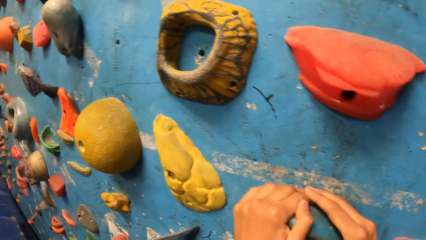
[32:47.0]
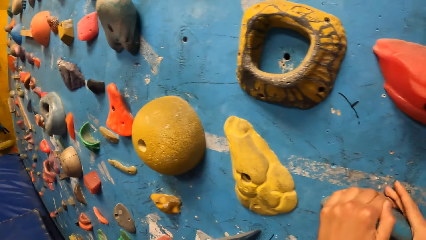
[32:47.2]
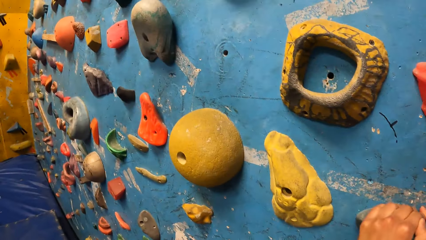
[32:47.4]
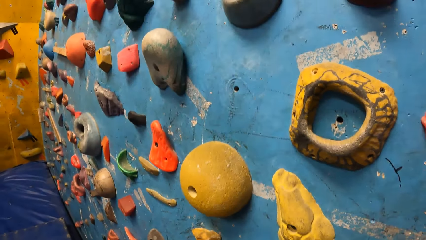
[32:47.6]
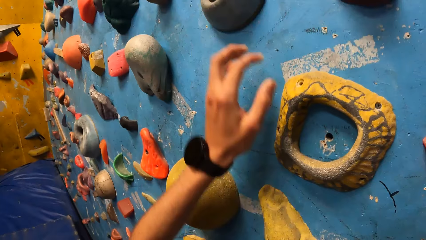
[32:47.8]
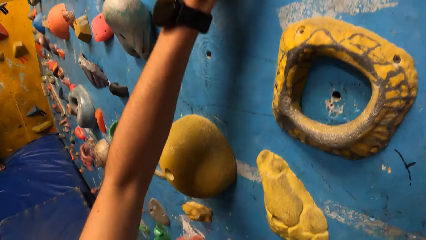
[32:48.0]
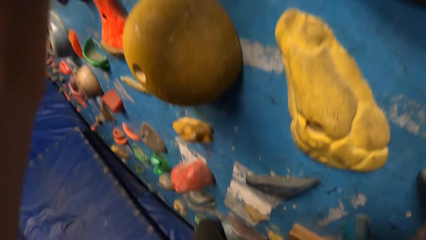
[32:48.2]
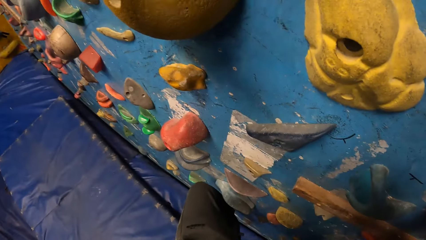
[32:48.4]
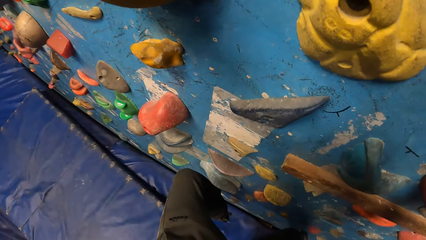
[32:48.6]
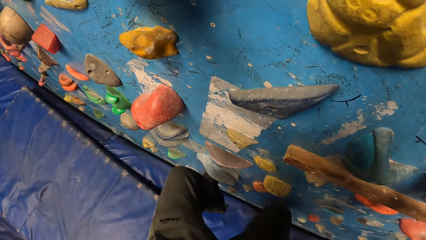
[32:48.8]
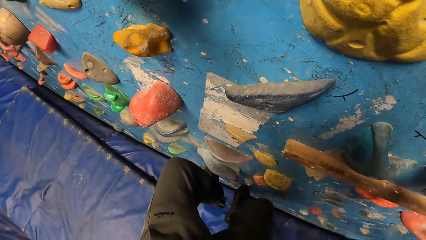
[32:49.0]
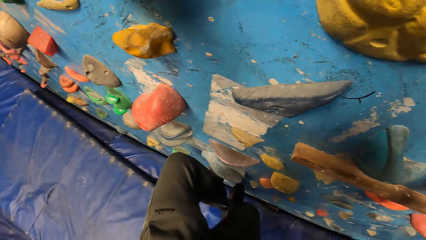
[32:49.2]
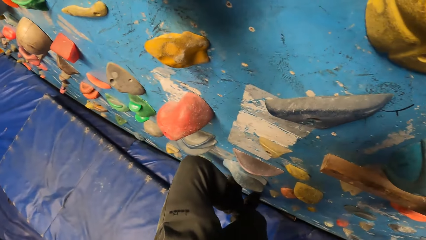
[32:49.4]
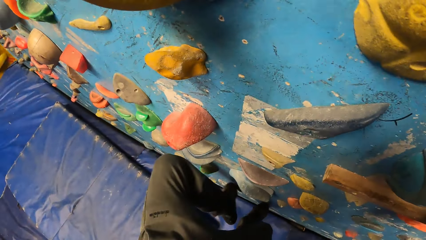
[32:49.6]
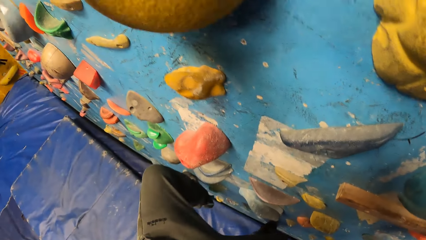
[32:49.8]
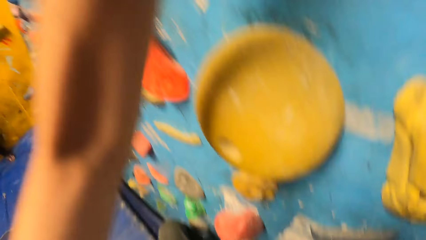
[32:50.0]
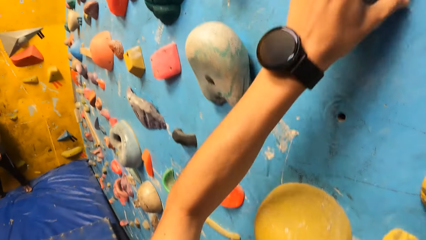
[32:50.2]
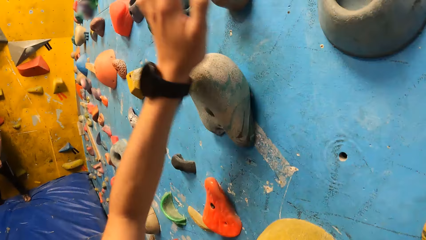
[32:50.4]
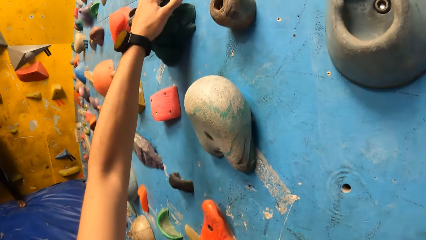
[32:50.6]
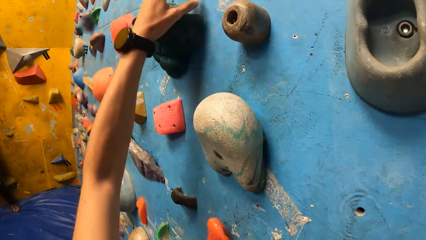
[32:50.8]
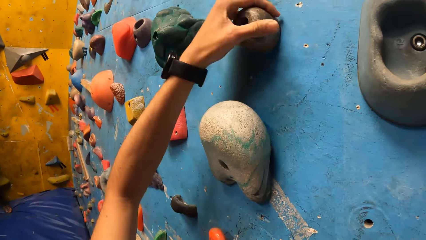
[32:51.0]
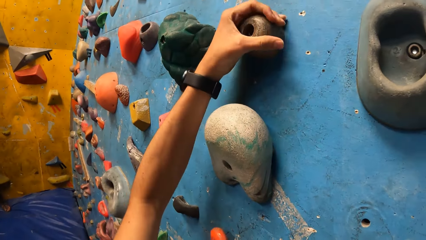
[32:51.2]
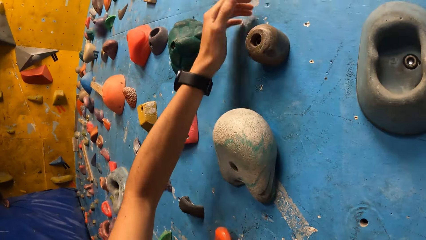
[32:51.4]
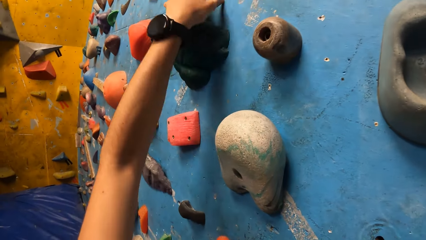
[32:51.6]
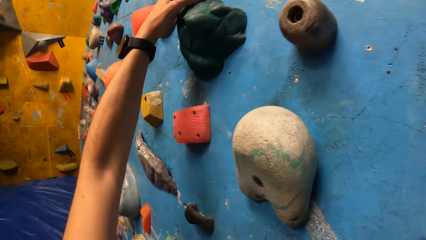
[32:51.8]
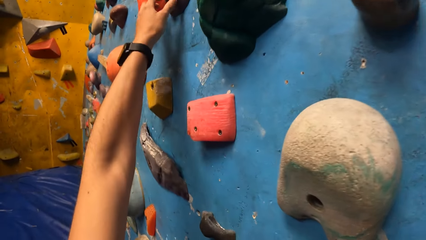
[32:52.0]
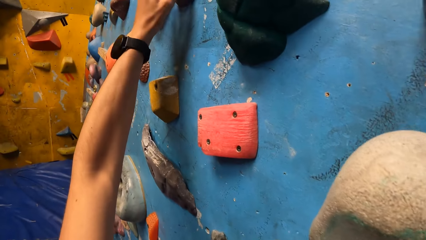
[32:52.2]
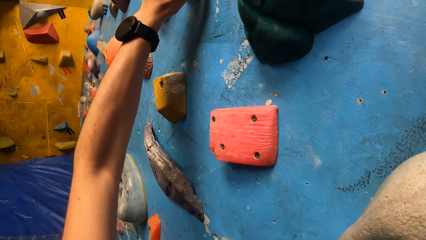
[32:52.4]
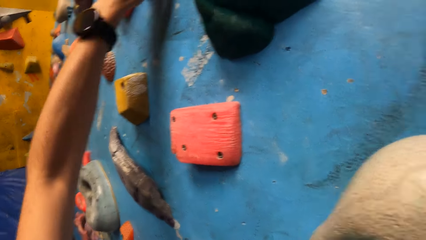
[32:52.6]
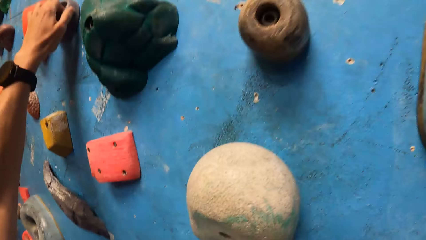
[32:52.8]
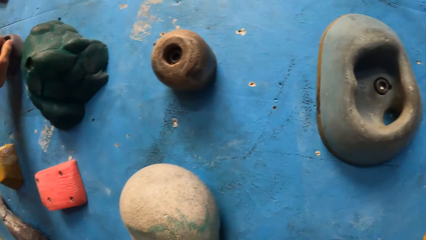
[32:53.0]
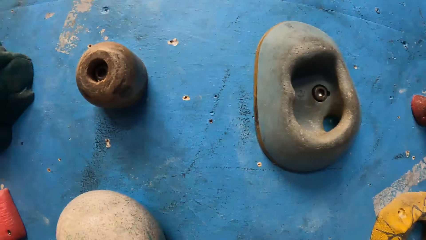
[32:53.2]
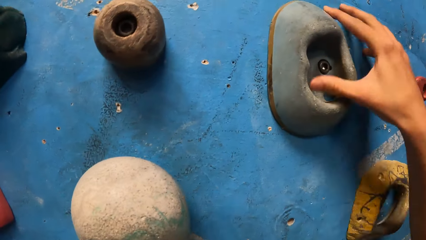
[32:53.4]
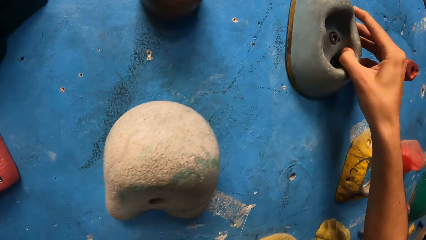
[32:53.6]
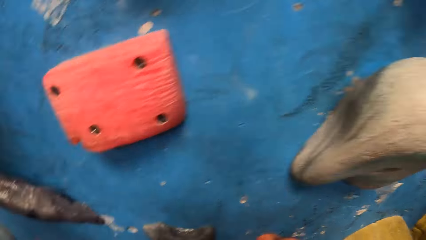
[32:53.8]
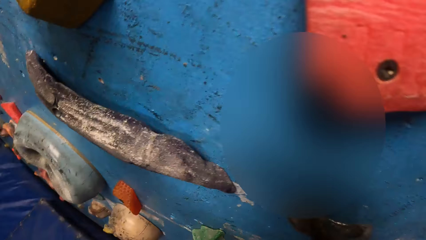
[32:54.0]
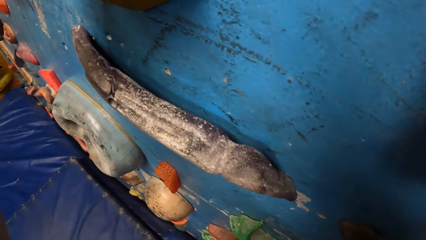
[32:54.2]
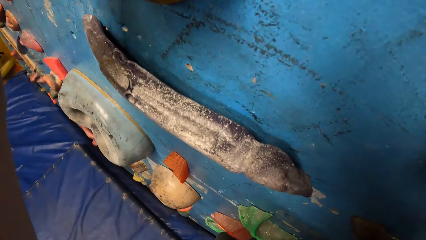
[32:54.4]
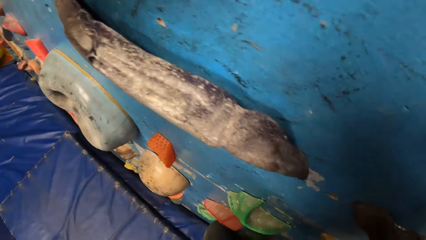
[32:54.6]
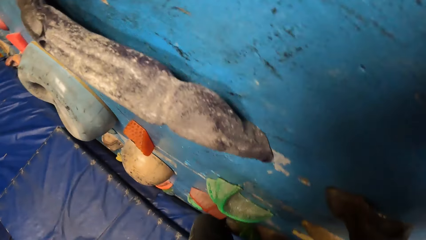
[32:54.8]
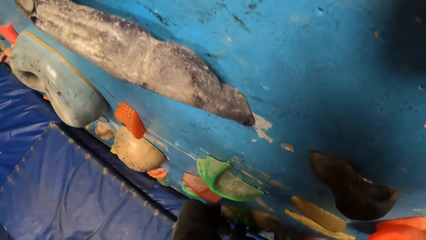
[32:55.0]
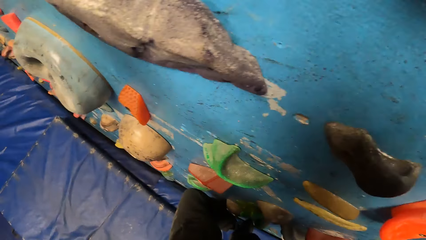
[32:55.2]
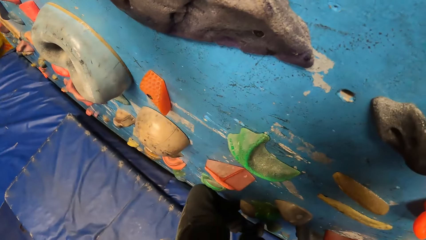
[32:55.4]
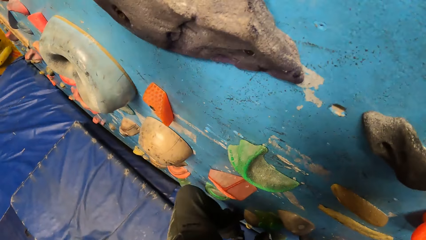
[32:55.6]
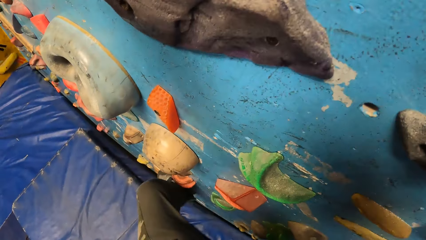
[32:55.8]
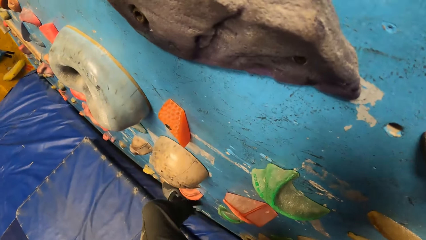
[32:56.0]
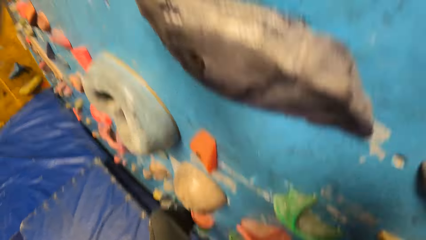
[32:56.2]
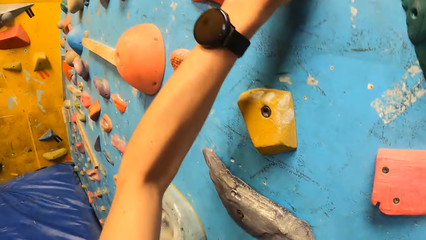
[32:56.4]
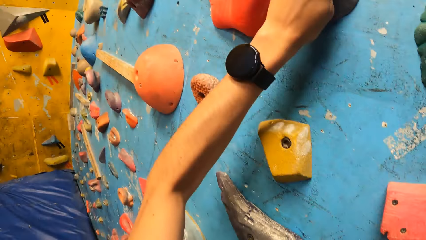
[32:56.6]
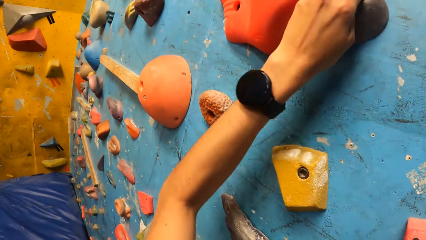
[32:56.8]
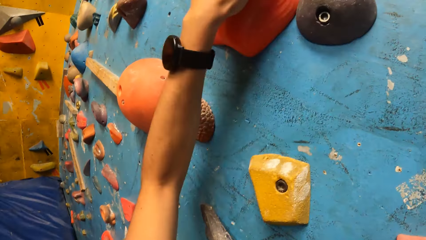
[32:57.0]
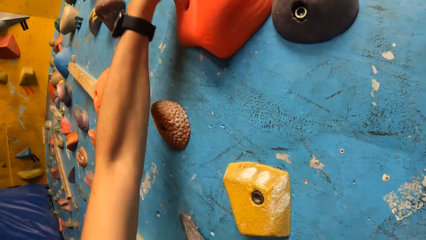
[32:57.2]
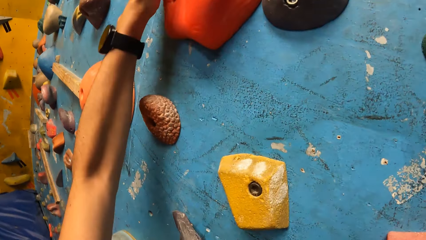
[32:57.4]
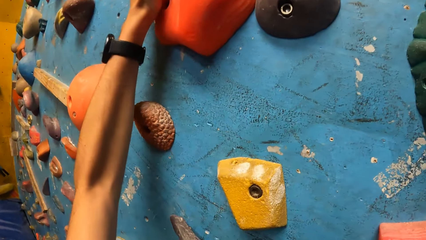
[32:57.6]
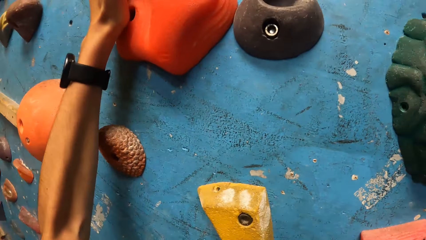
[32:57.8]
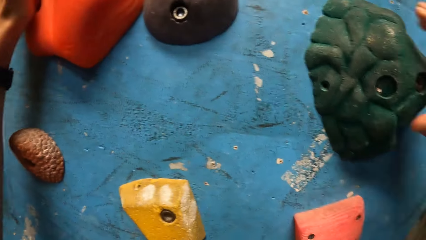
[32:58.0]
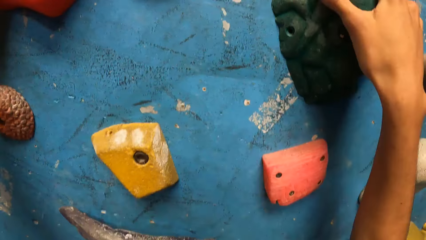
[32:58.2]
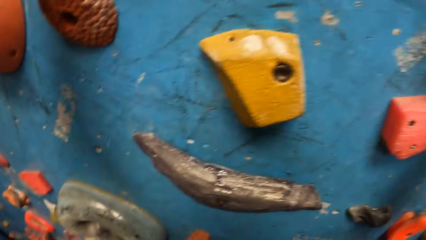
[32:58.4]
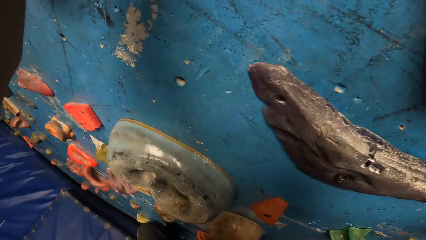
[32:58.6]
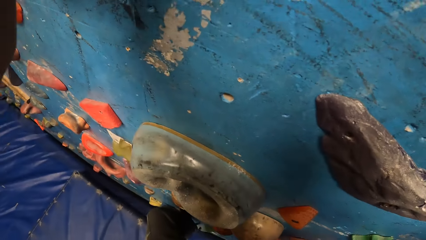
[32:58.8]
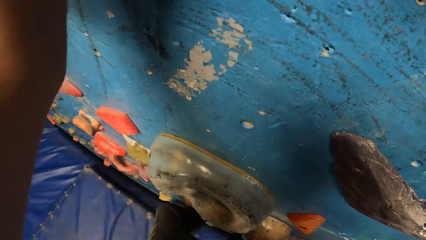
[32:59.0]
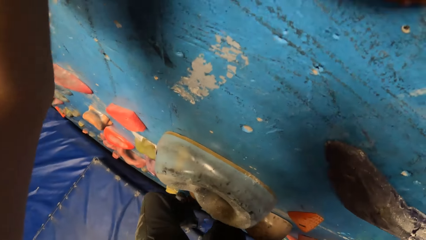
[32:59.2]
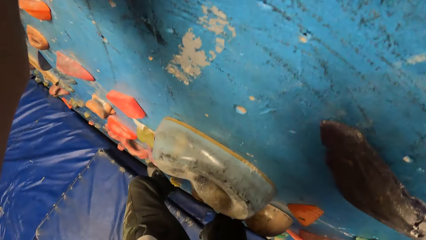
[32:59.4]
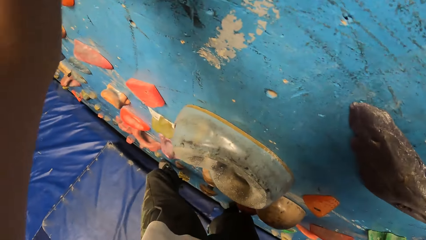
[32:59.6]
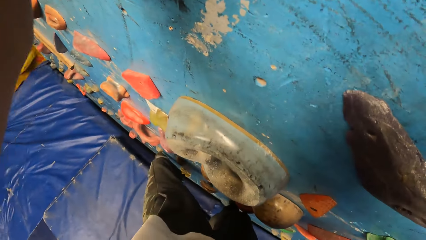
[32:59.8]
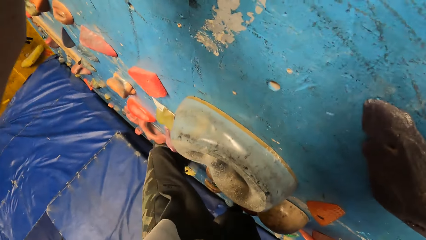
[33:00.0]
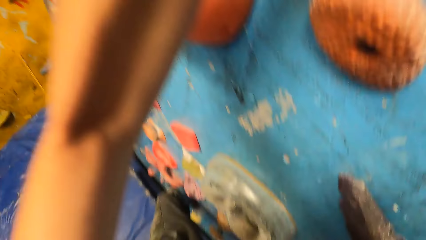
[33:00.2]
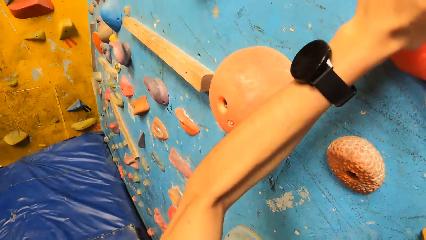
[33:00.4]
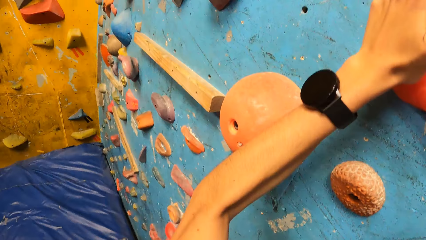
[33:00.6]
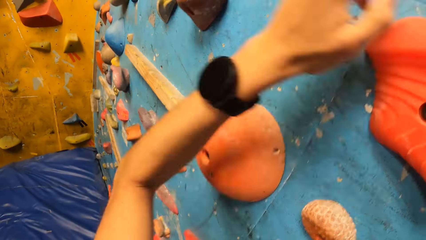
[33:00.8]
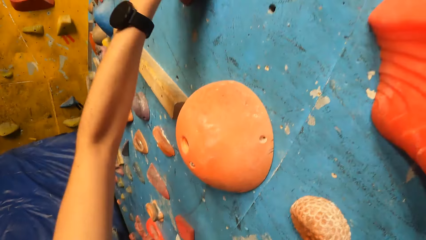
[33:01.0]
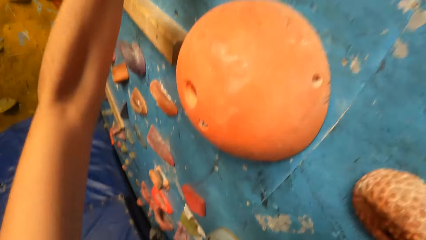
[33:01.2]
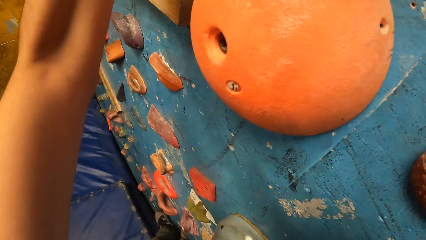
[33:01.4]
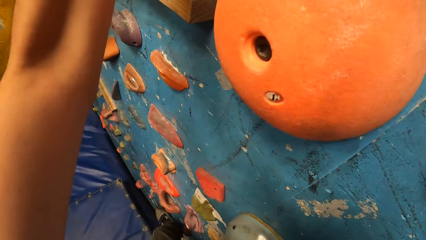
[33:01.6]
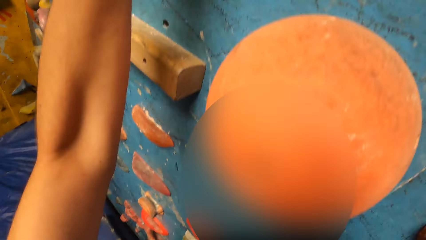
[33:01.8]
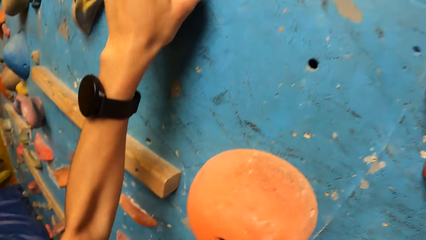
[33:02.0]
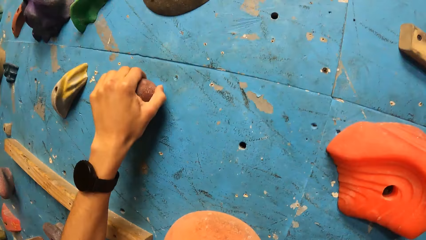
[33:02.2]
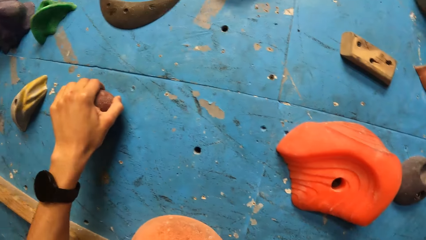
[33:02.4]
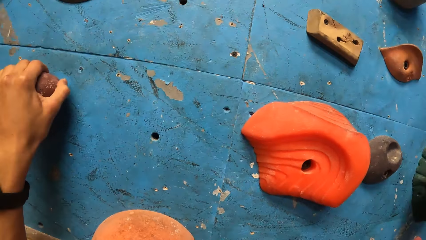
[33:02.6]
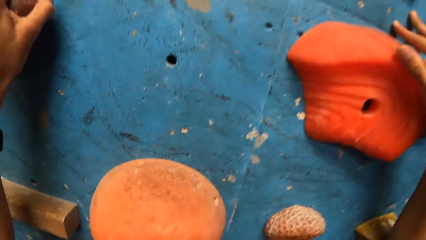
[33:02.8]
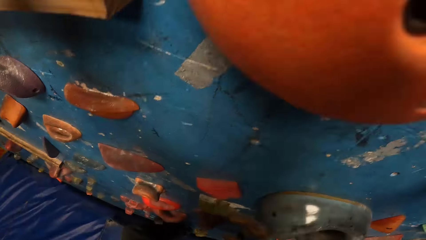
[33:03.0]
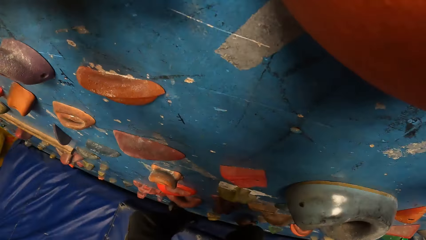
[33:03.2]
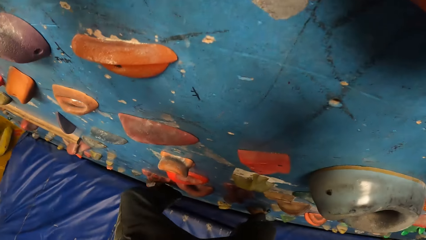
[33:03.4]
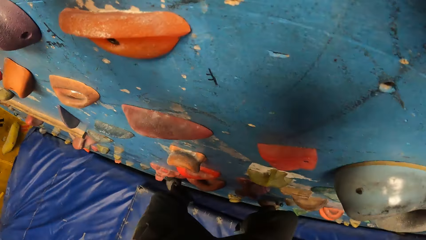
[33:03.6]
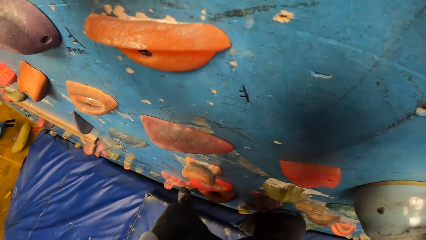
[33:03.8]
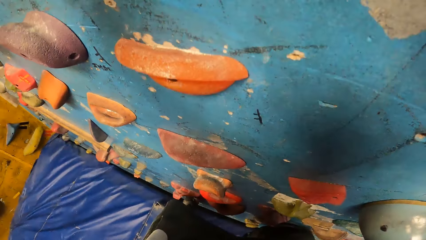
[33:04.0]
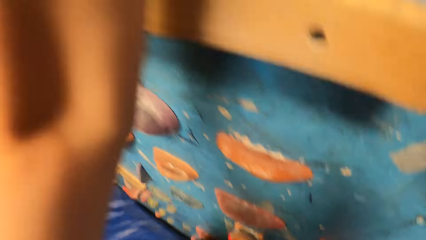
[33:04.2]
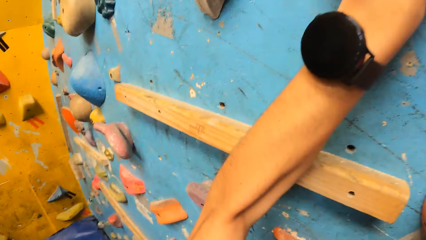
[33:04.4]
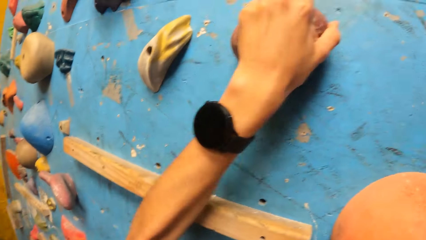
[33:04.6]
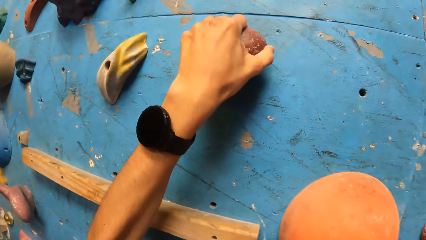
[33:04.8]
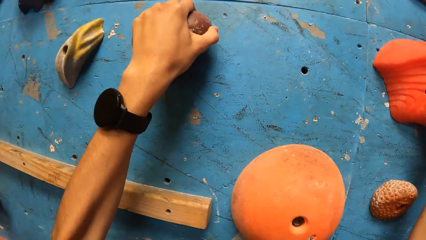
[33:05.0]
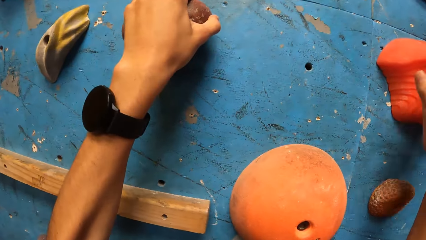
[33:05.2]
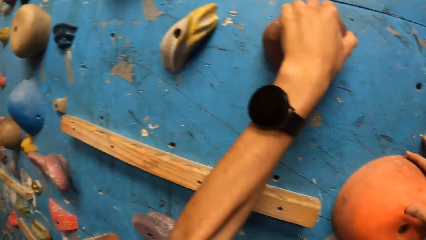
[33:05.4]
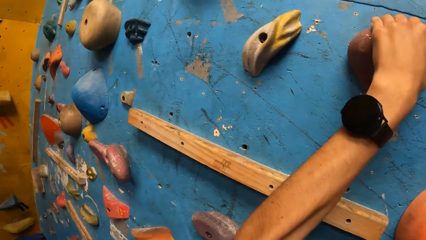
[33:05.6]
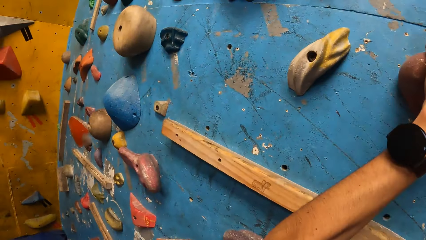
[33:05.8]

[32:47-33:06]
The camera wearer steps on the handle. They hold a handle. They step on the handle. They hold the handle. They hold the handle again.
